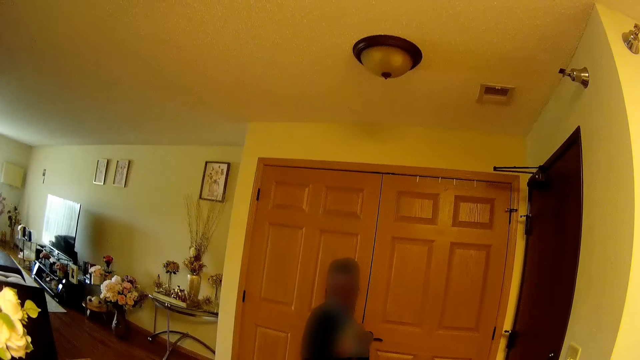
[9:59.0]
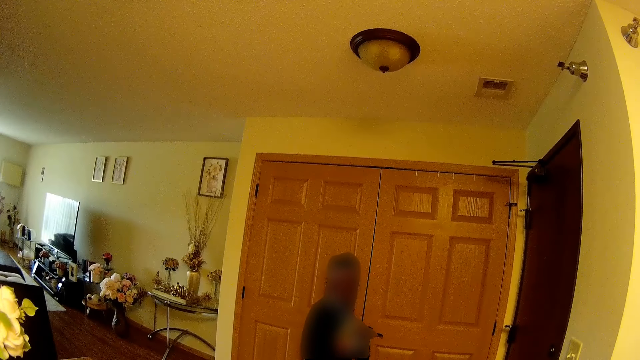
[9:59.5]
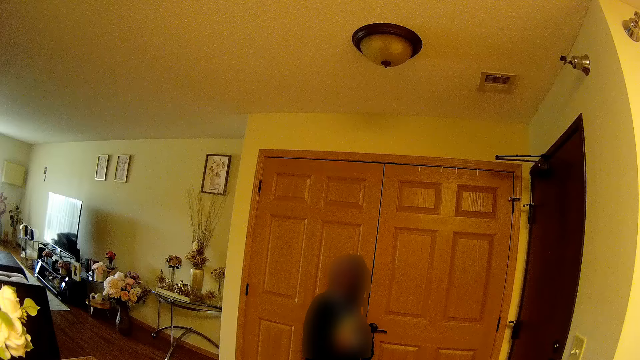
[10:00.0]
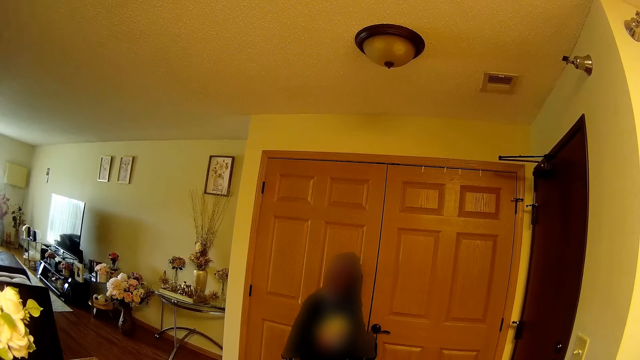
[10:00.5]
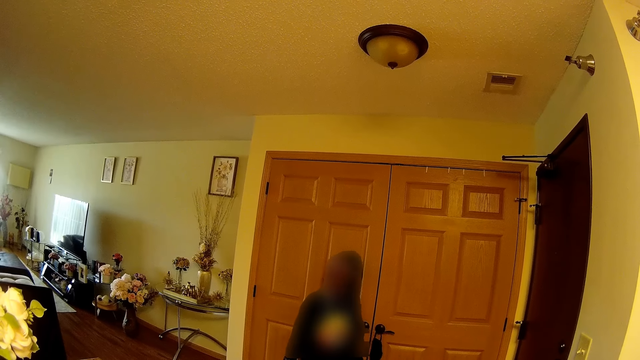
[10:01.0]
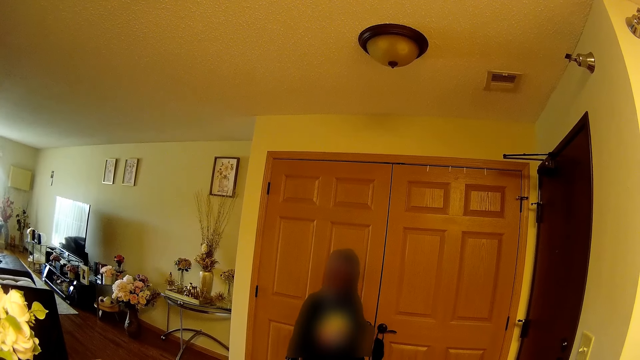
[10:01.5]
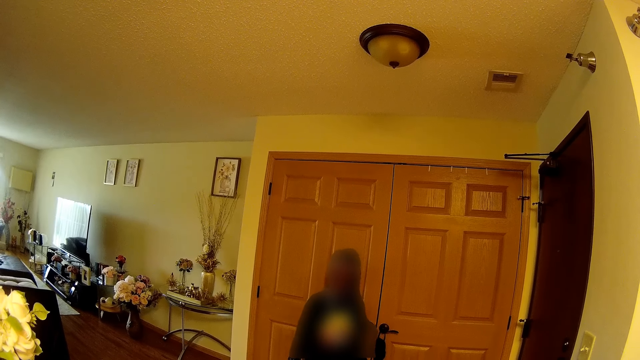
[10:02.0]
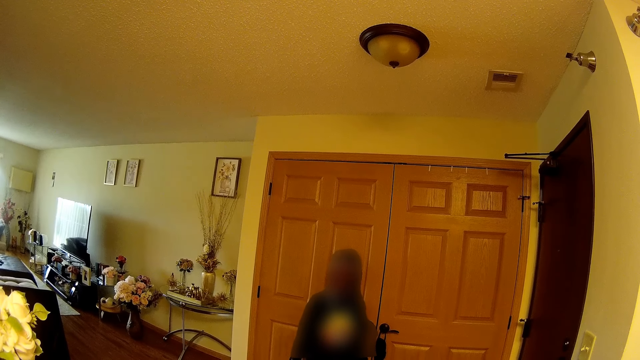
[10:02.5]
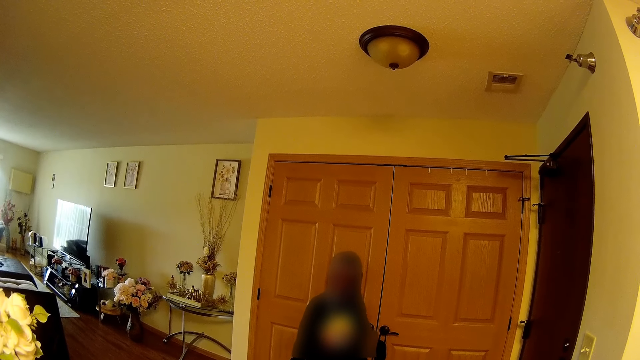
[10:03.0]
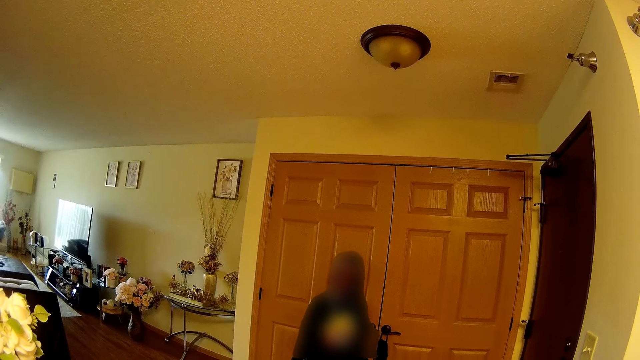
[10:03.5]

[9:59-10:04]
The camera wearer interacts with a person.

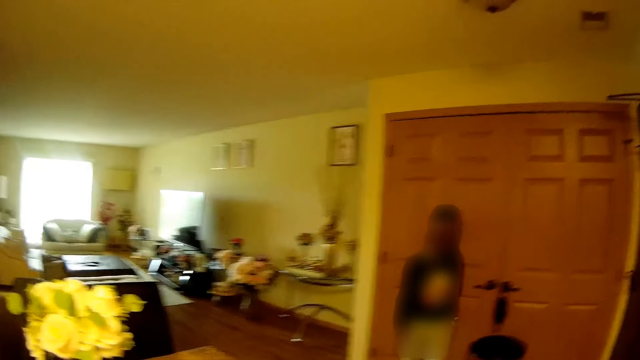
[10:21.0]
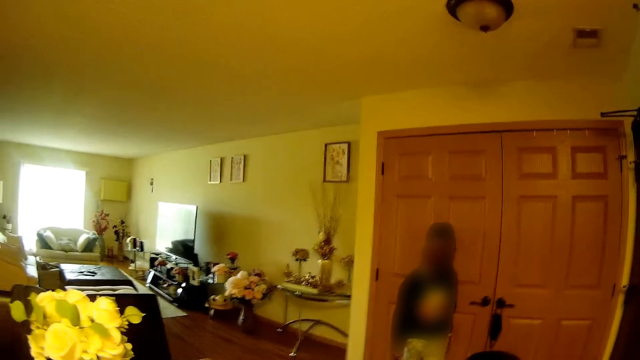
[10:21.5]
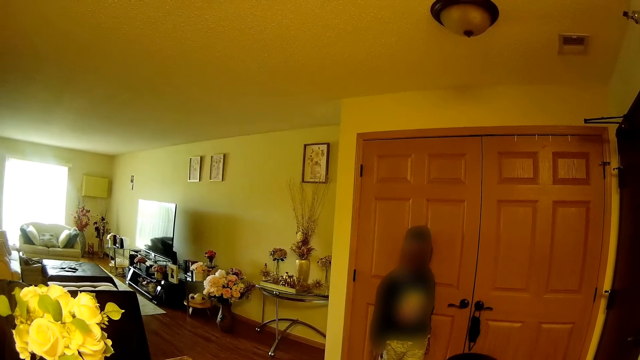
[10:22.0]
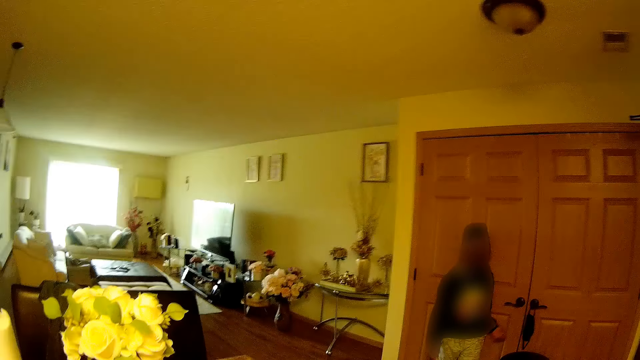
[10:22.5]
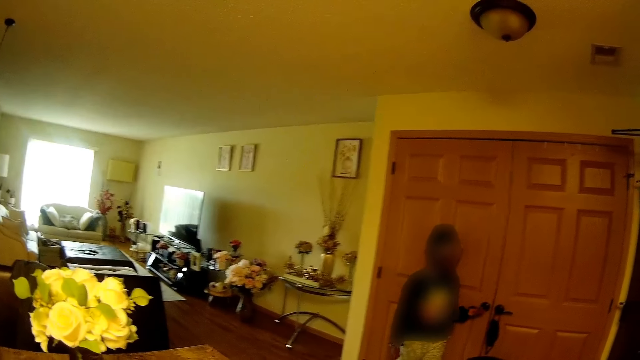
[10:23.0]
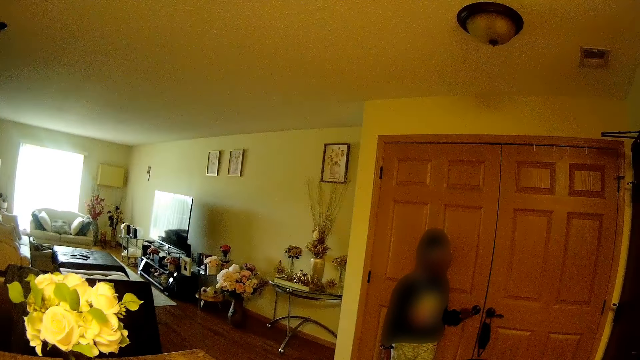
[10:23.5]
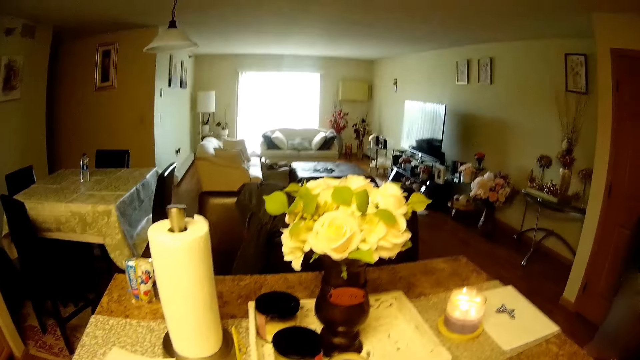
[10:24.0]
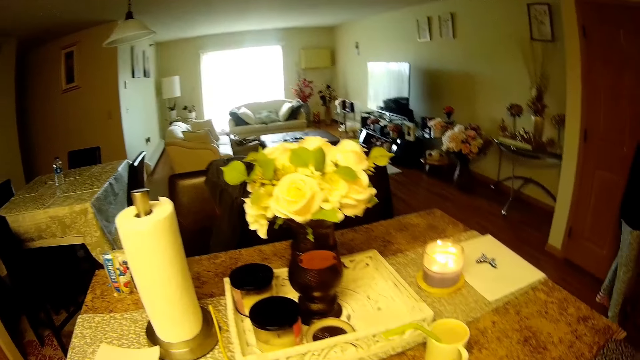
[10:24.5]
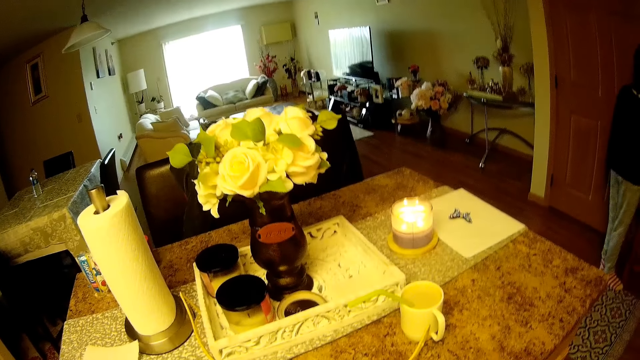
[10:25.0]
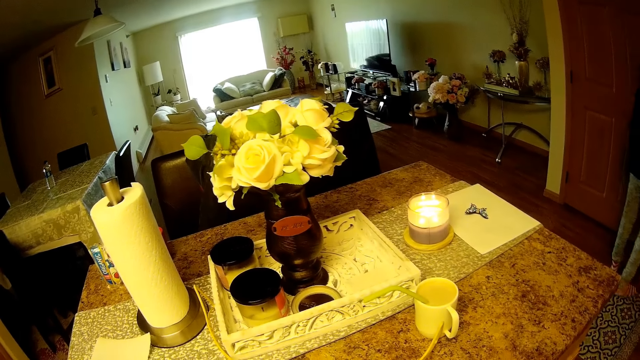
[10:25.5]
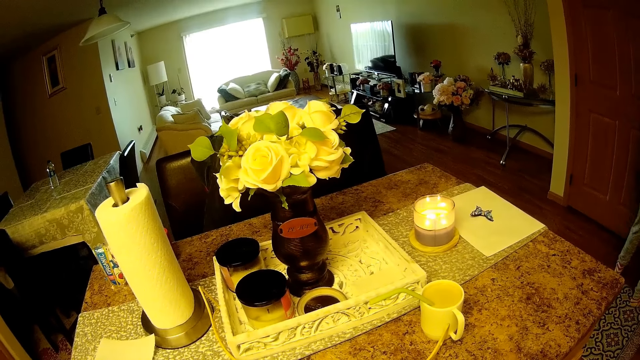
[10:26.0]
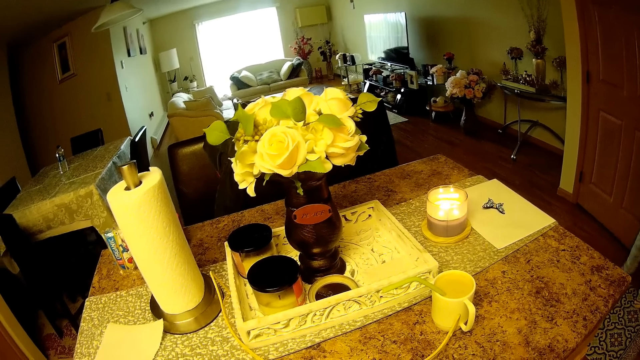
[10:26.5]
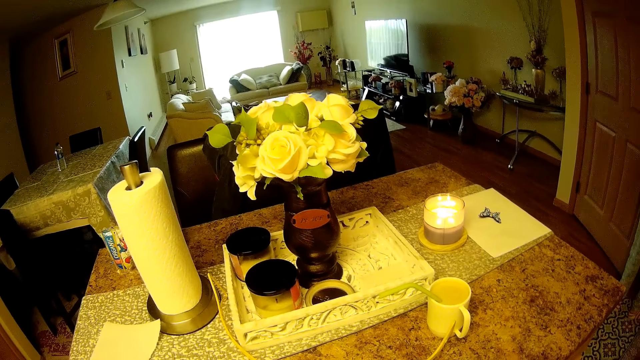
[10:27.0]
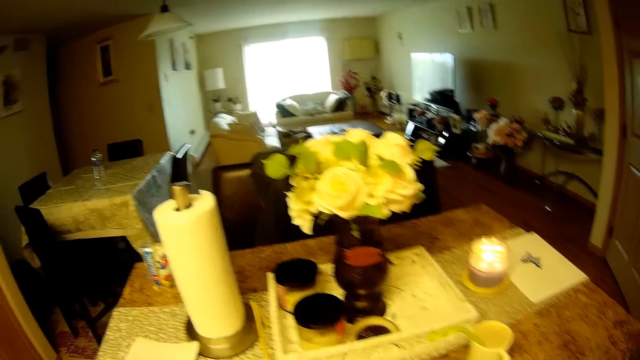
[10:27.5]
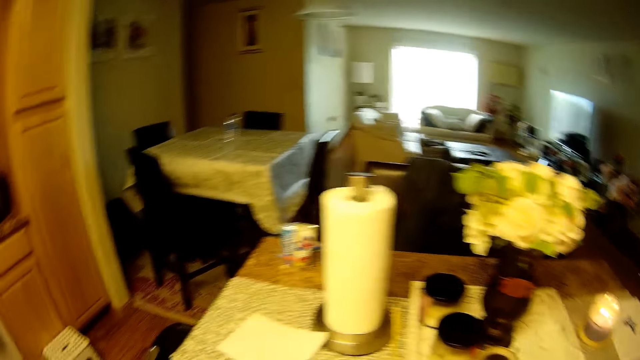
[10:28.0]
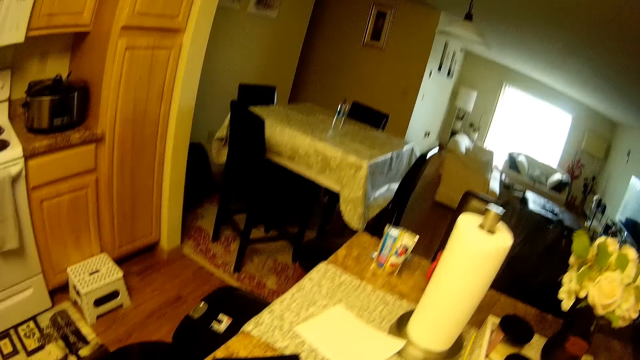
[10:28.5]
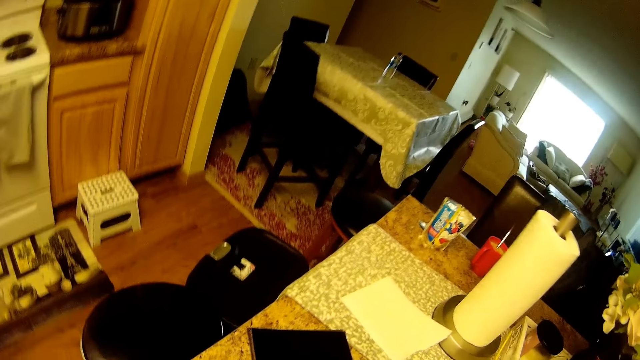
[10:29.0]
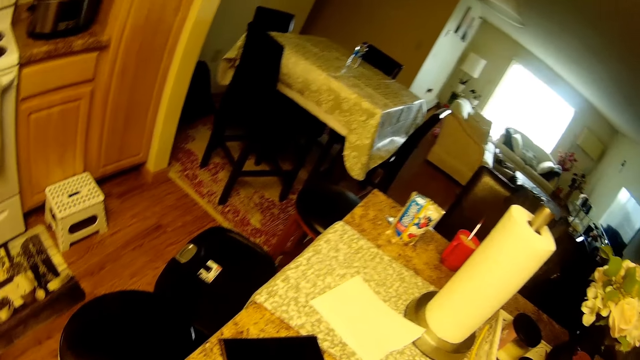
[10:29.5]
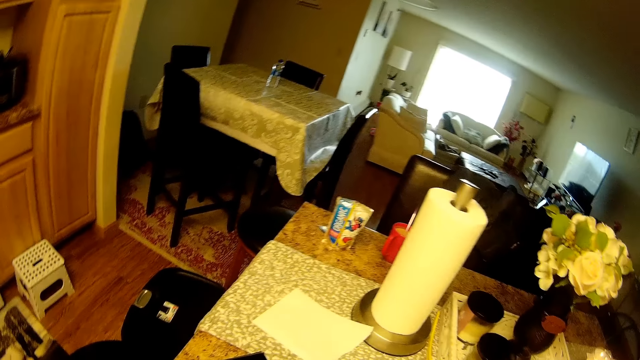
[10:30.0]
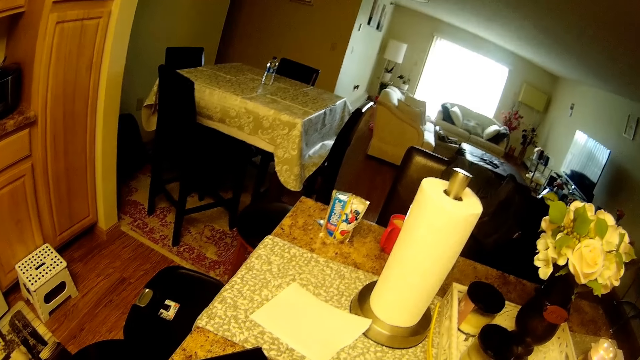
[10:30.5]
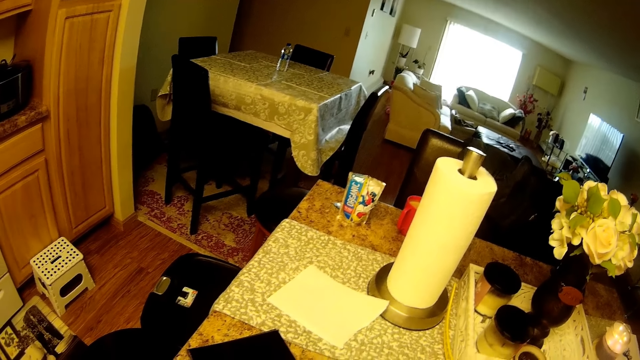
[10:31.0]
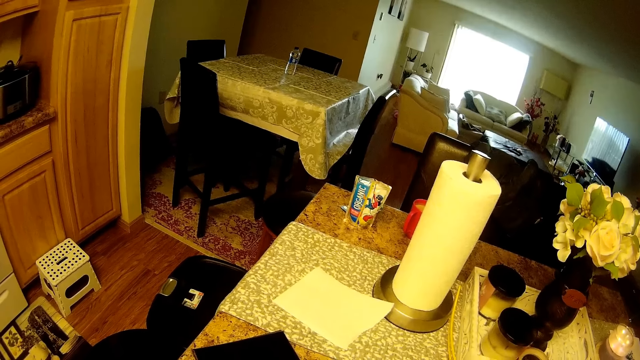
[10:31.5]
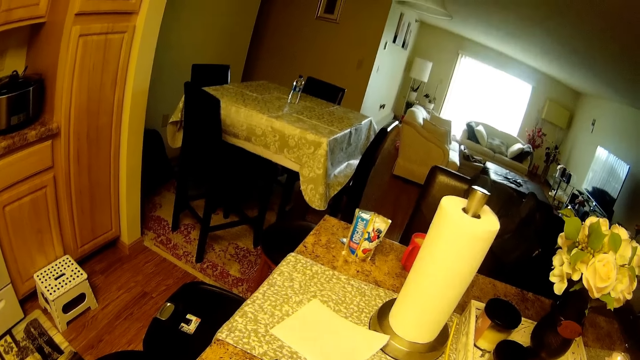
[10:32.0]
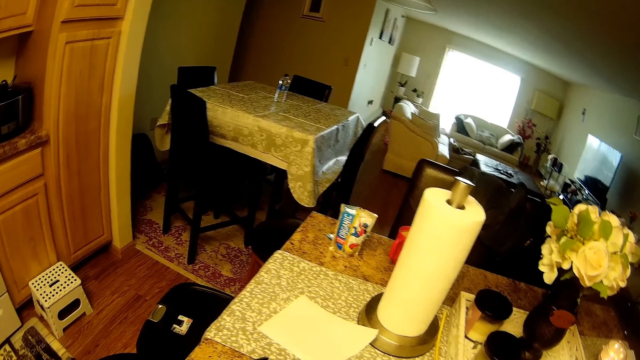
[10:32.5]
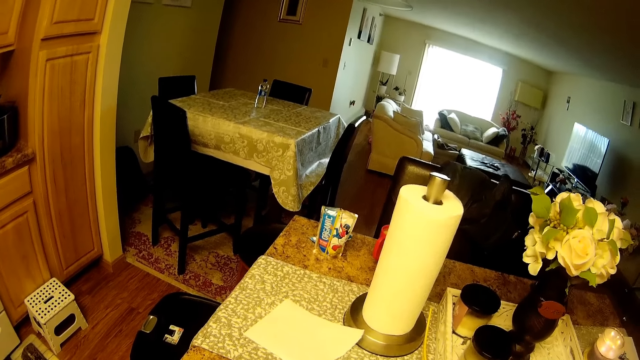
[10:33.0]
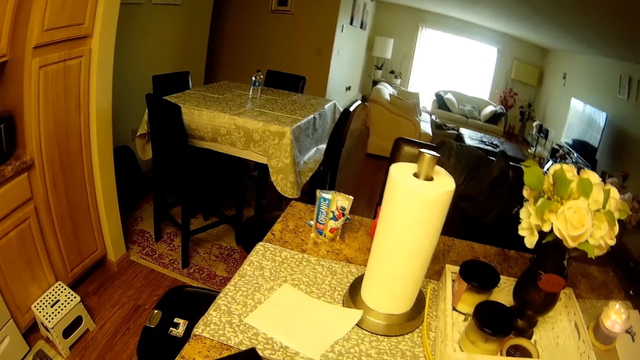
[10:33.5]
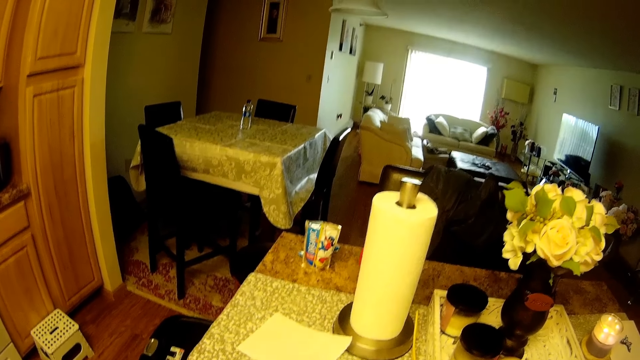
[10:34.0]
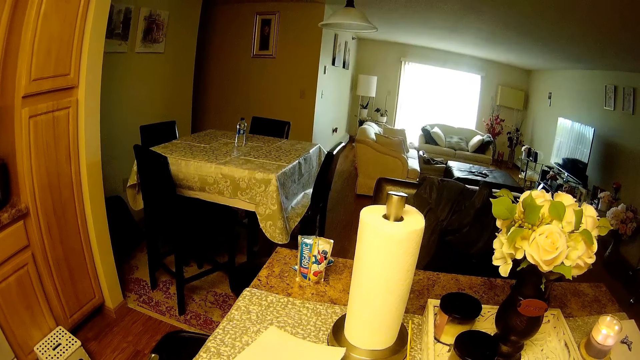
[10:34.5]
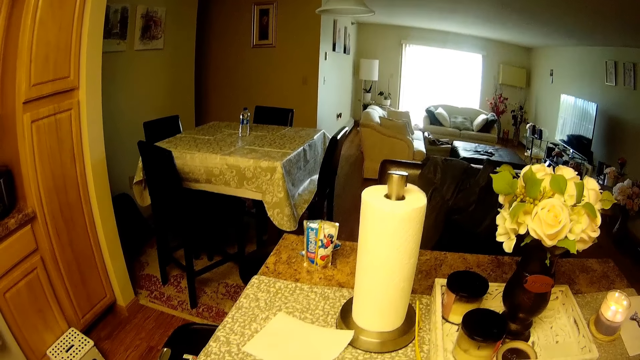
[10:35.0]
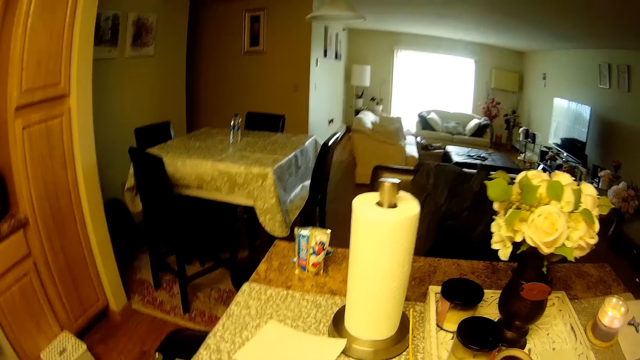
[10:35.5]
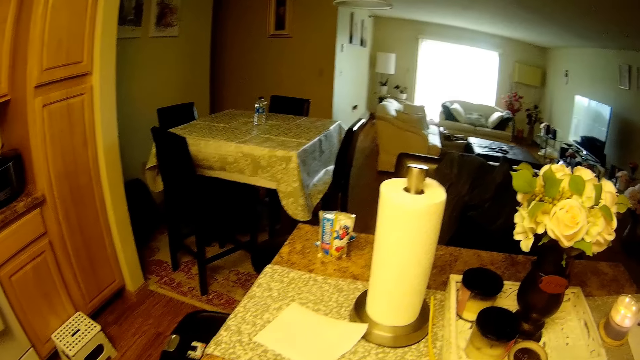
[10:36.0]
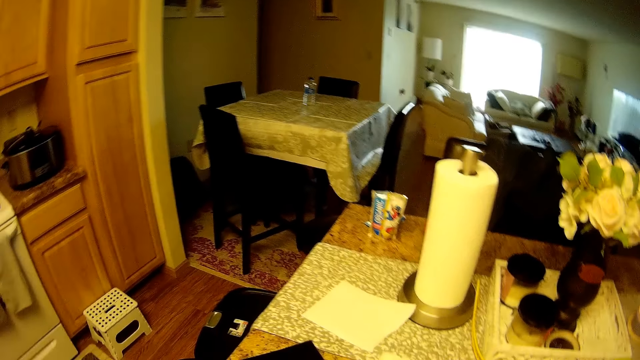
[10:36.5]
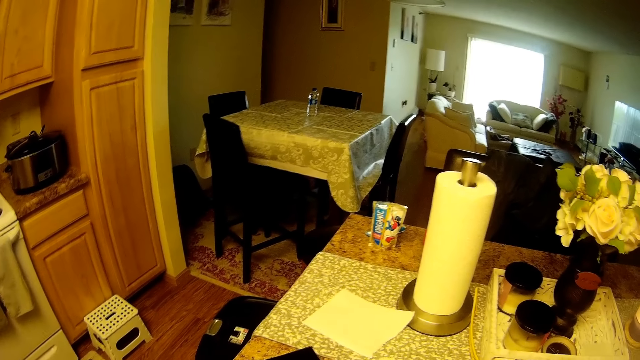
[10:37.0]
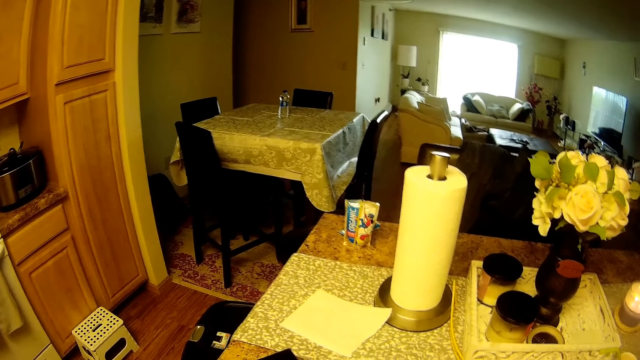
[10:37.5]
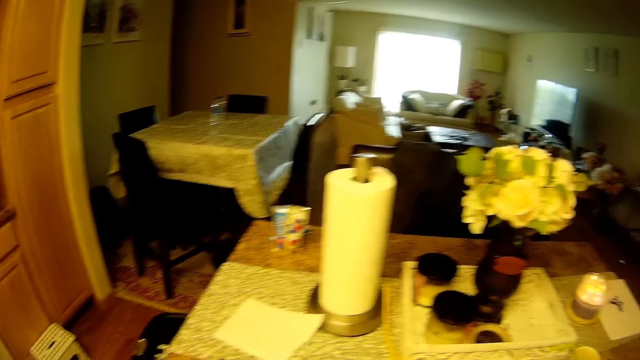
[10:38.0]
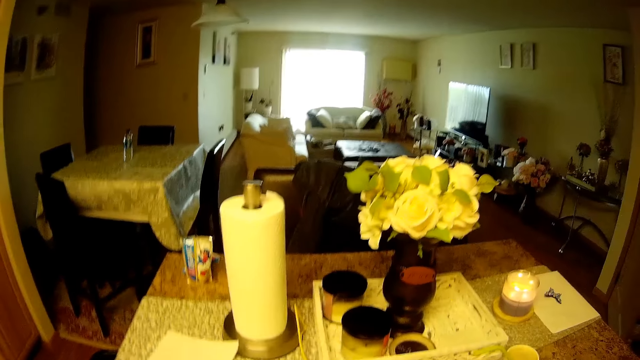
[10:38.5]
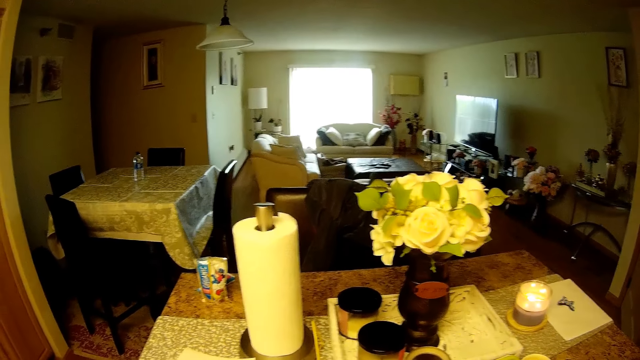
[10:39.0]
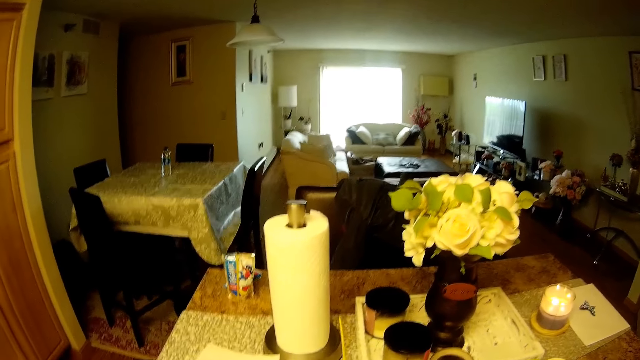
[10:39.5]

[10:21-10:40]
The camera wearer touches a door handle with her left hand. A person does something. The camera wearer does something.
